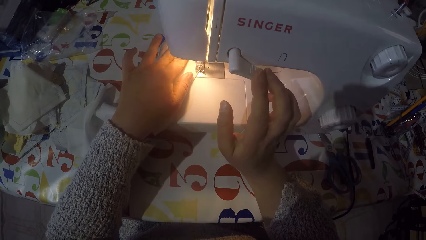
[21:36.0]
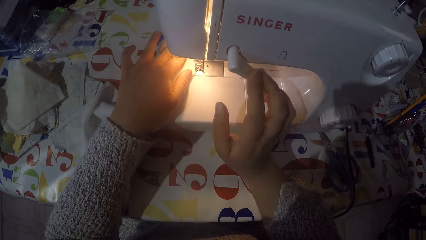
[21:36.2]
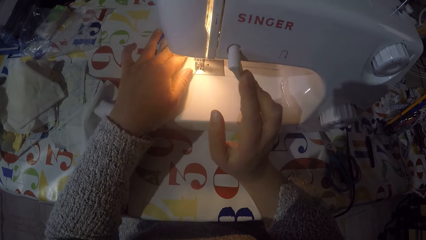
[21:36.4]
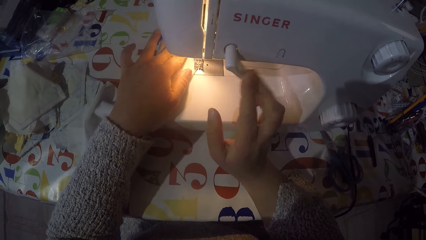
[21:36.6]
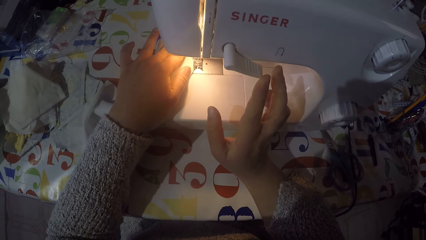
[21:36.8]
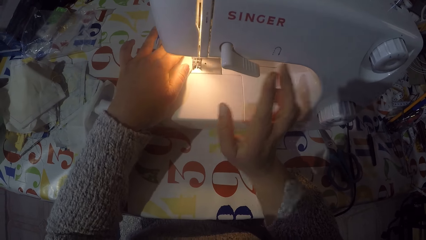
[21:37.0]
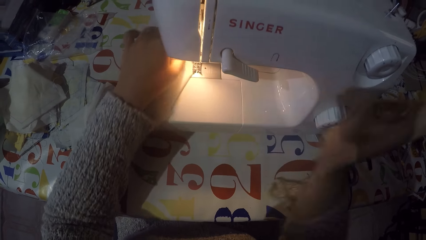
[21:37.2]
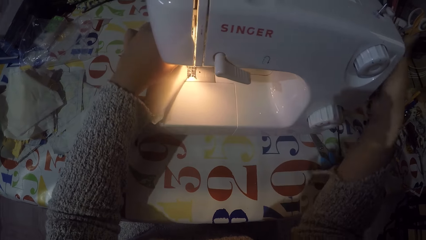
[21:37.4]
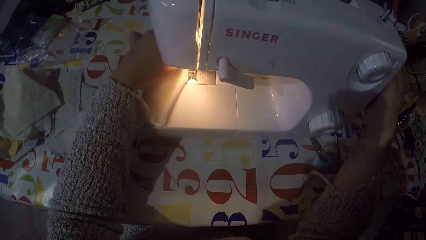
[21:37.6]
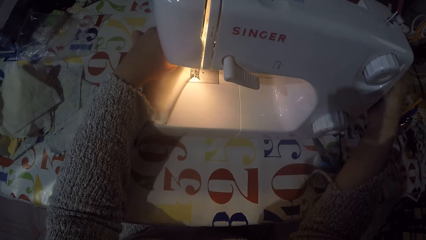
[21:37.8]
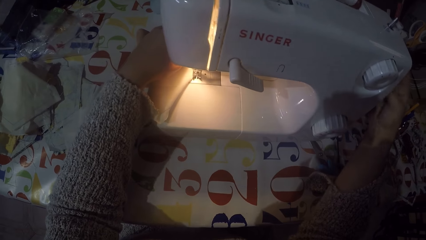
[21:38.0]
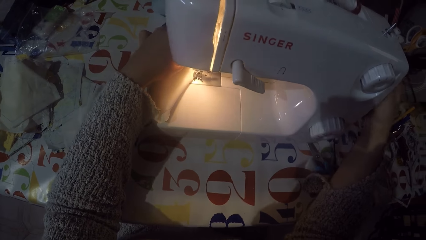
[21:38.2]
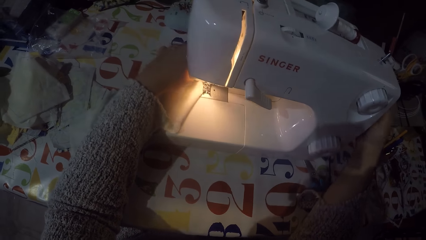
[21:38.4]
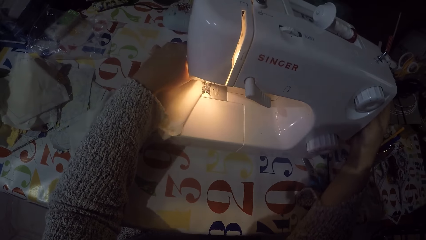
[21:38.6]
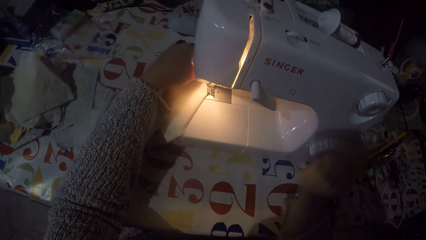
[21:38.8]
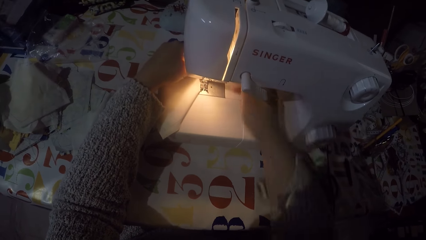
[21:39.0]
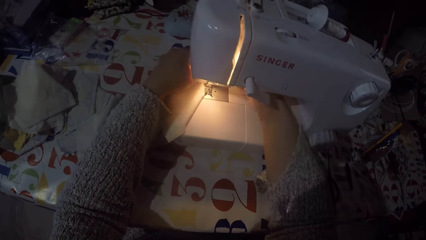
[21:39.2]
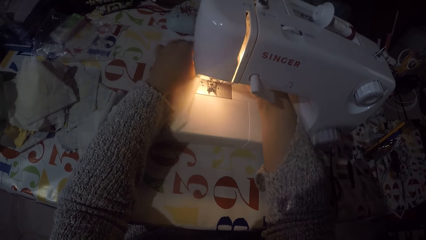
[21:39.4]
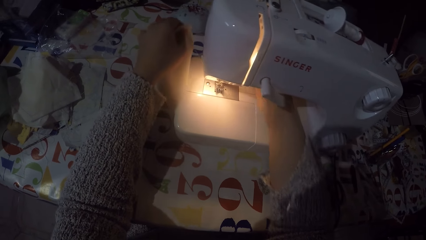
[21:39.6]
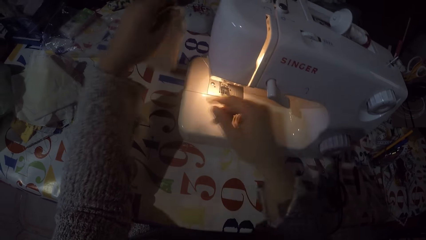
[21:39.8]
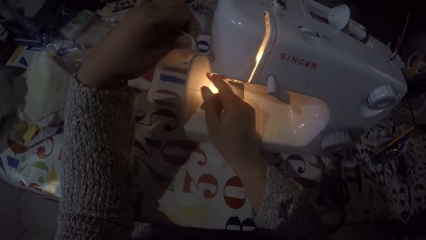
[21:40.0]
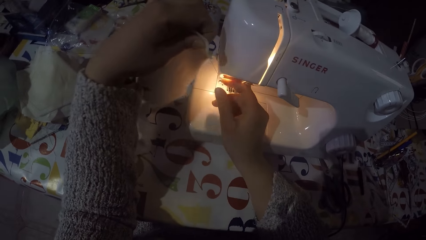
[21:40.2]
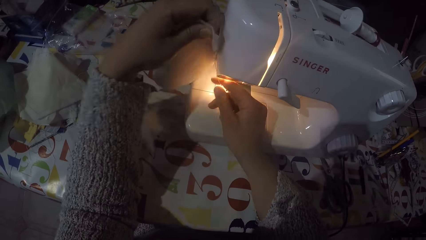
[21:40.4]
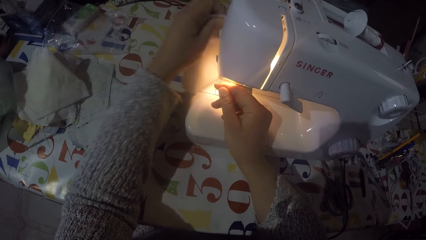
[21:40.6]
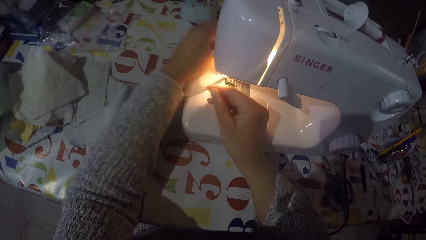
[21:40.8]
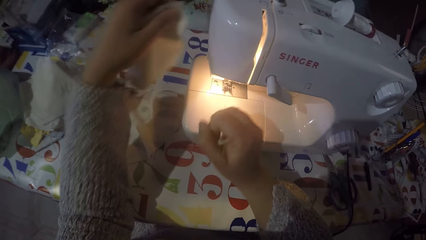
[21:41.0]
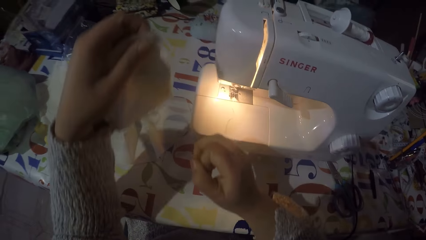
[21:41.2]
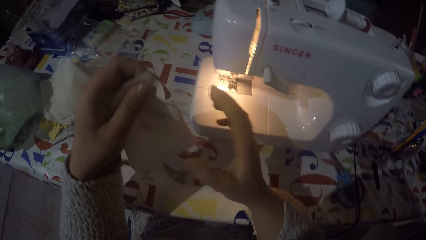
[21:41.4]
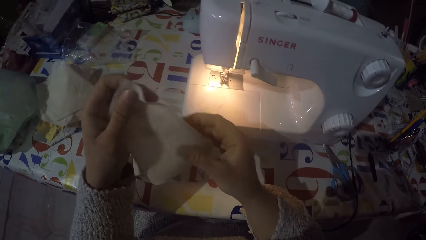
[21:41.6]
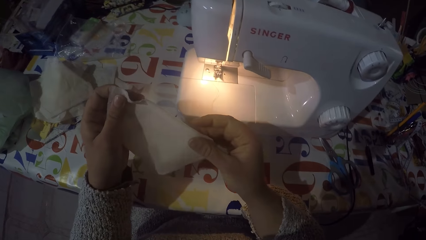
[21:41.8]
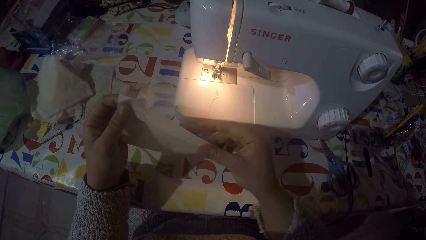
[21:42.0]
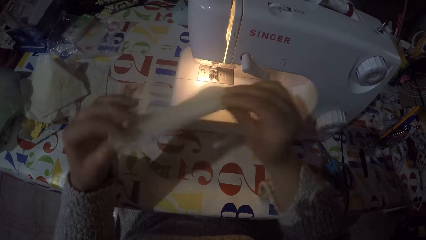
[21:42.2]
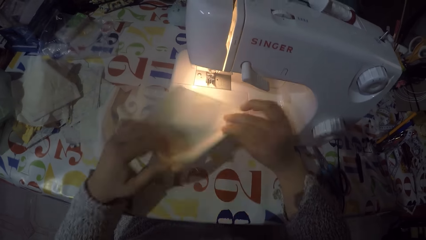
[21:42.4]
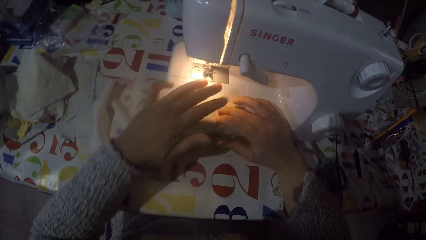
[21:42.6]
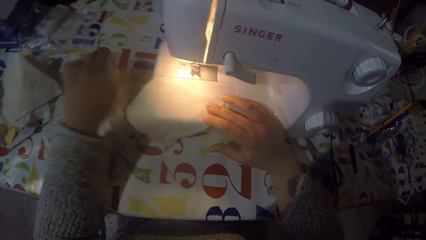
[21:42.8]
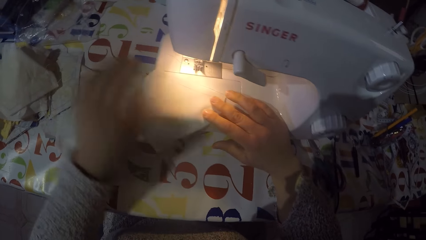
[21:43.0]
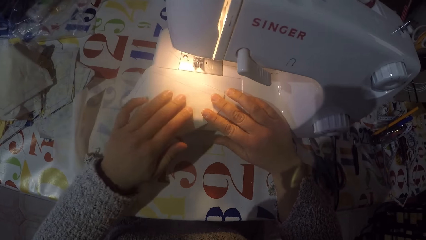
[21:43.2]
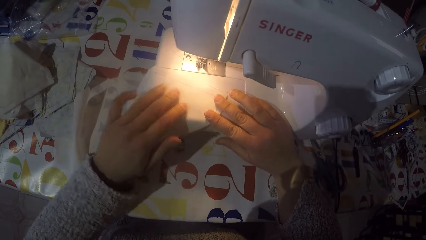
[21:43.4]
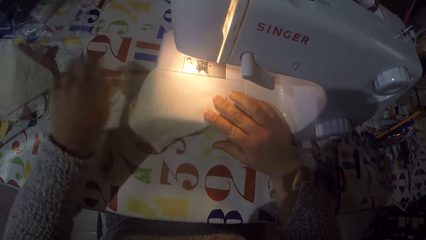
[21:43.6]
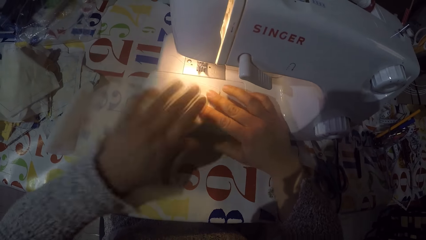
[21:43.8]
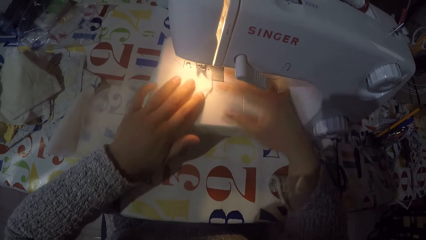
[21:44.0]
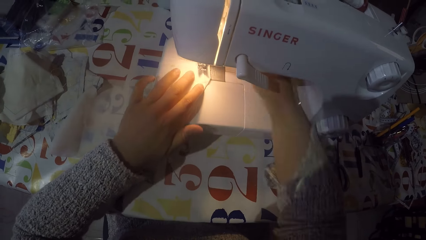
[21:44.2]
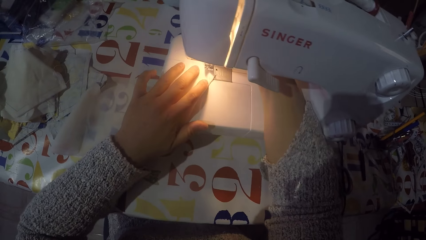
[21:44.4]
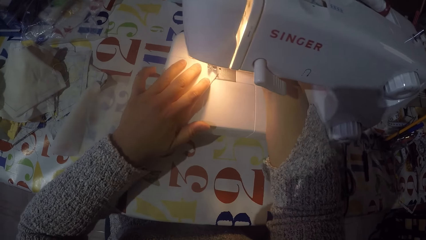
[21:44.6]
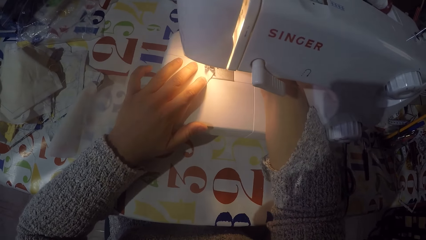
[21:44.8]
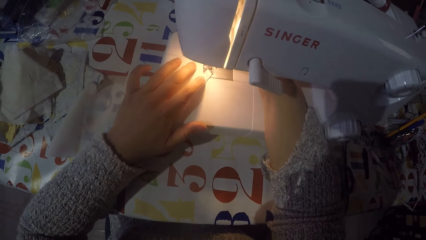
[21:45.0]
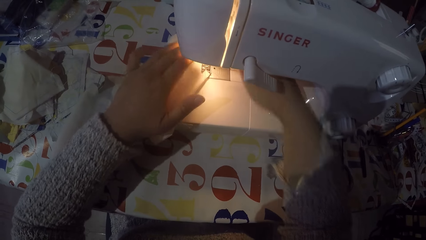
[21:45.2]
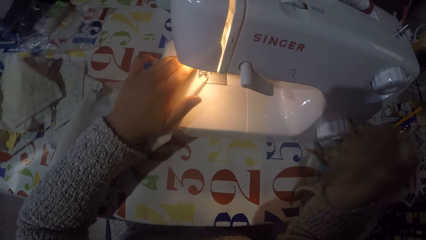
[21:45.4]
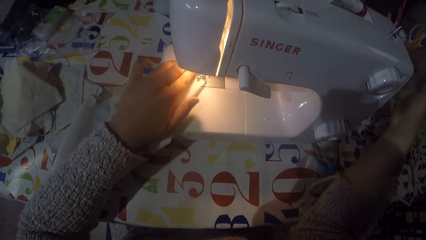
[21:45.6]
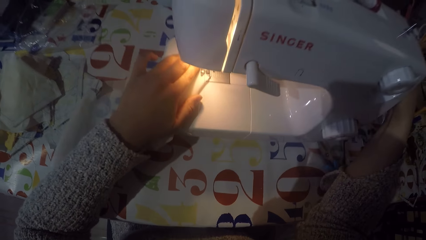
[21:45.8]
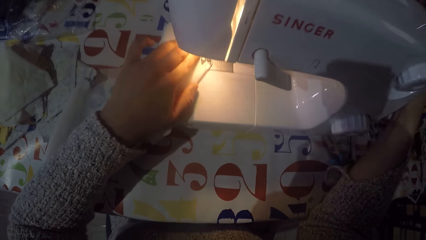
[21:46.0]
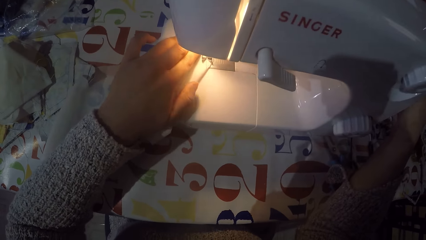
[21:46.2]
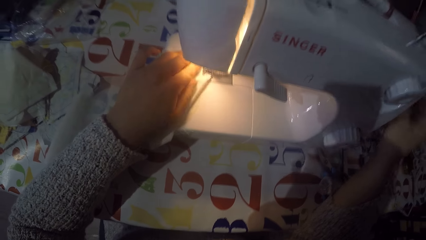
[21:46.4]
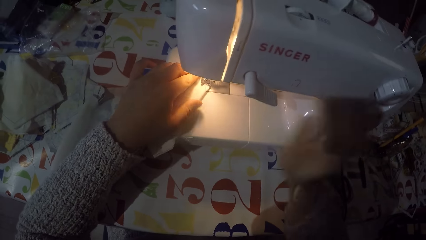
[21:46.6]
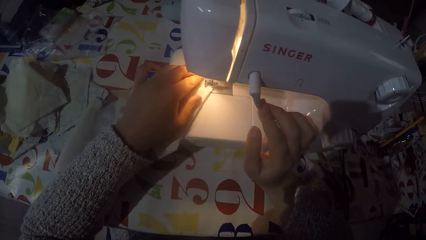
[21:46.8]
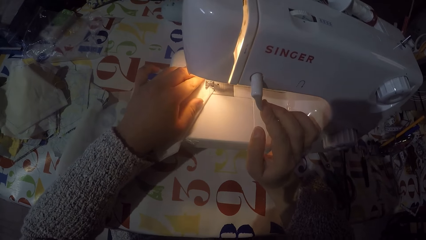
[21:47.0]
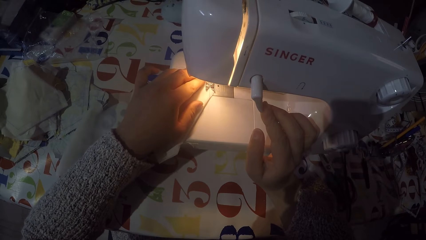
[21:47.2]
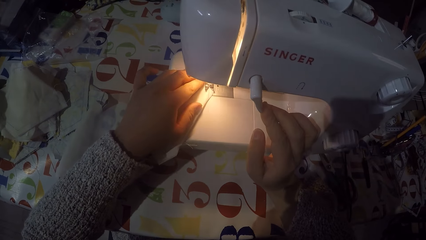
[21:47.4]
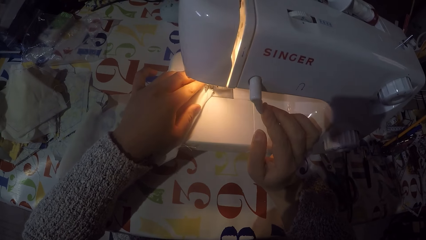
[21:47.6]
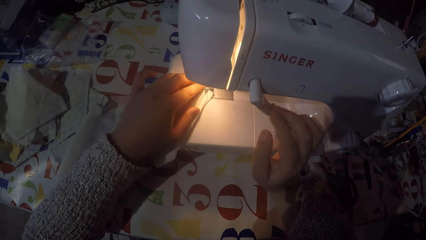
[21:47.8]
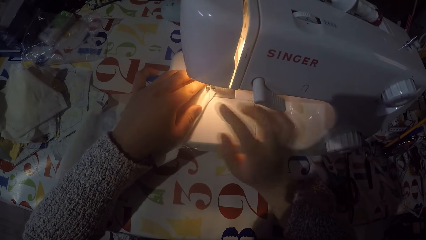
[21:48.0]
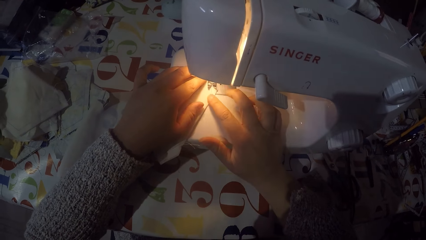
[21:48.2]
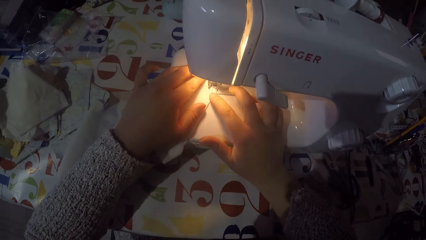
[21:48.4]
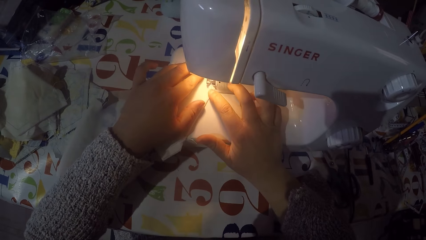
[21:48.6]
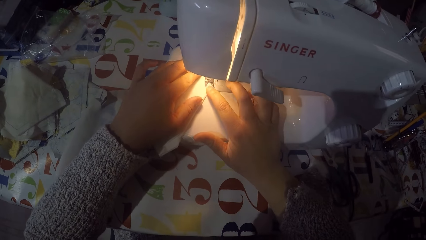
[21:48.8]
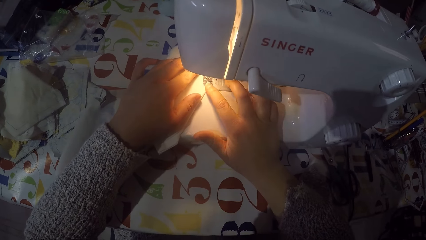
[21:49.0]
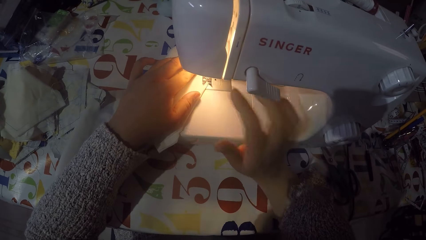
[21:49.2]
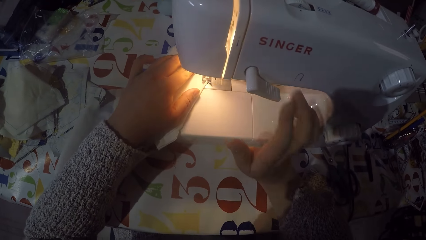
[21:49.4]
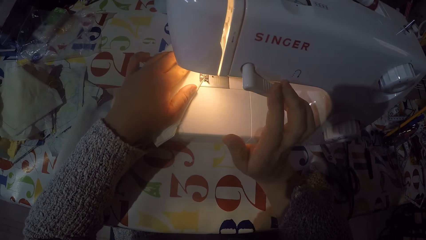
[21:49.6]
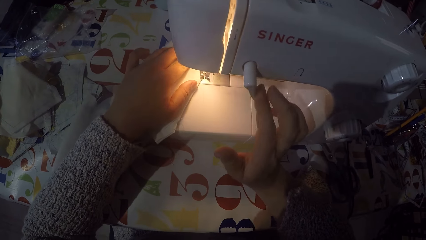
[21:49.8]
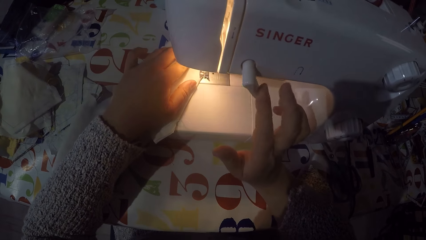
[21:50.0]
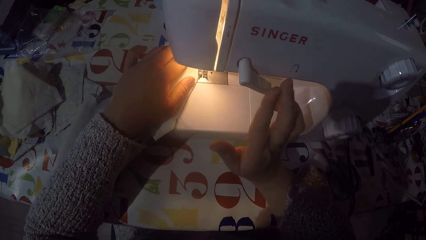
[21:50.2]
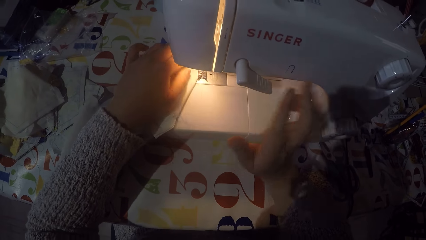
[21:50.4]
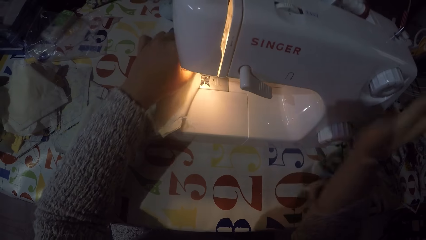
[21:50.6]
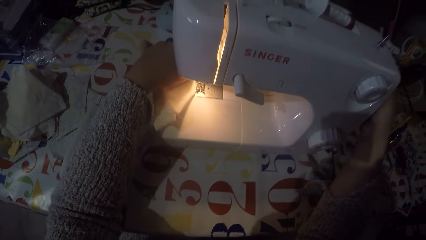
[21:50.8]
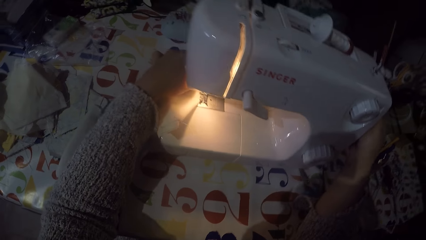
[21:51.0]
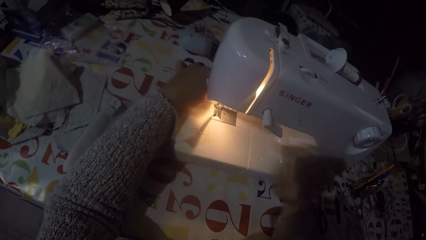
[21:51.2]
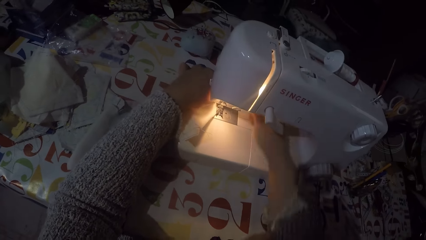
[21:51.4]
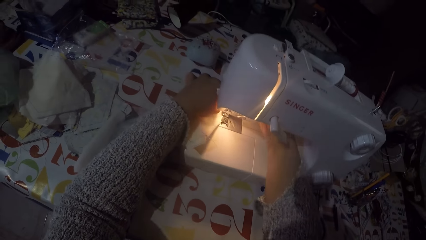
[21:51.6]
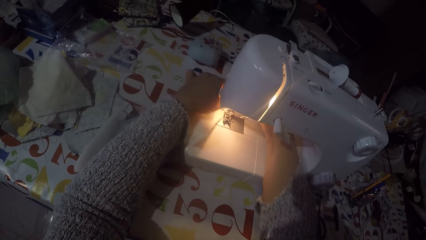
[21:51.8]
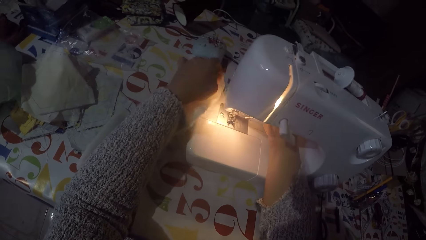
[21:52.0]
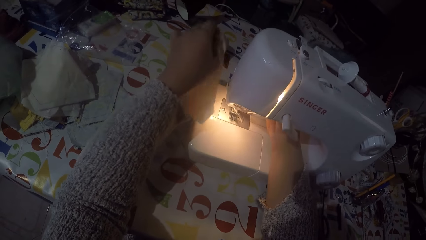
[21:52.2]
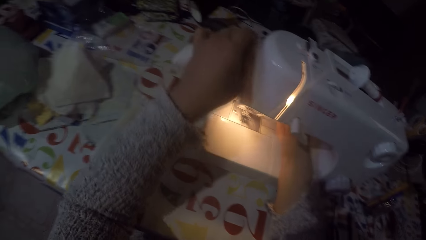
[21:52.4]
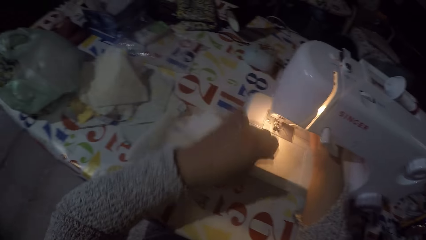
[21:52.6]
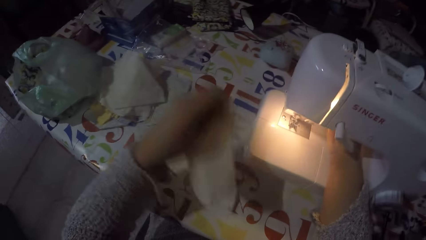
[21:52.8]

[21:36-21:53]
The camera wearer pushes the thread take-up lever down with his right hand. He stops sewing the piece of the cloth and touches the hand wheel with his right hand. He removes the piece of cloth from the sewing machine. He cuts the sewing thread with his right hand. He holds the piece of the cloth. He puts the piece of cloth on the sewing machine. He touches the hand wheel with his right hand. He sews the piece of cloth and pushes the thread take-up lever down with his right hand. He sews the piece of the cloth and pushes the thread take-up lever down with his right hand. He touches the hand wheel with his right hand and stops sewing the piece of the cloth. He cuts the sewing thread.
